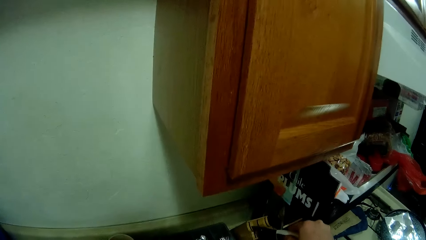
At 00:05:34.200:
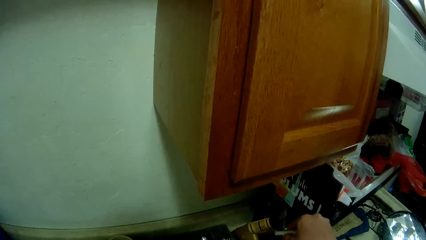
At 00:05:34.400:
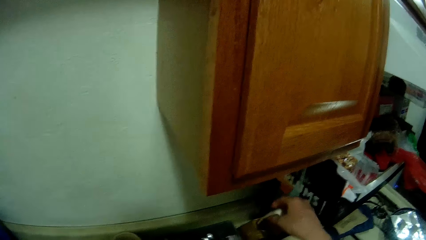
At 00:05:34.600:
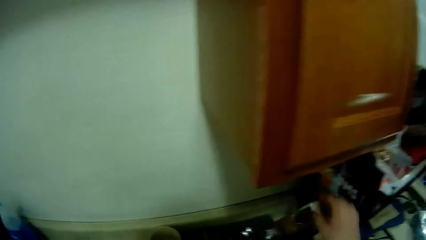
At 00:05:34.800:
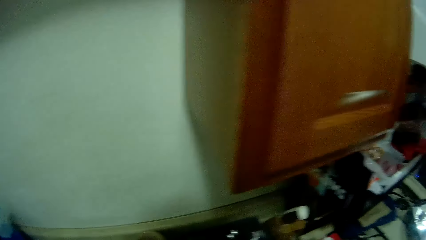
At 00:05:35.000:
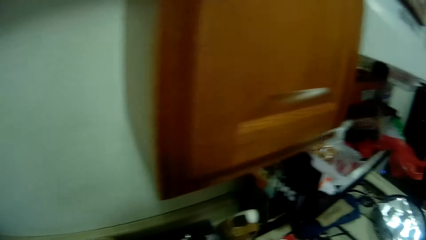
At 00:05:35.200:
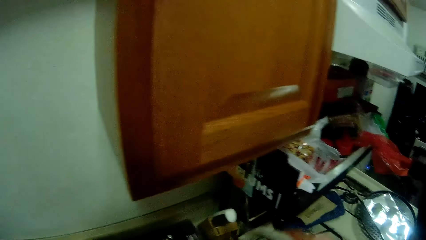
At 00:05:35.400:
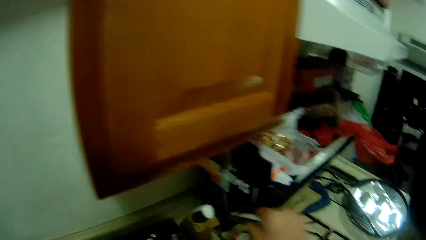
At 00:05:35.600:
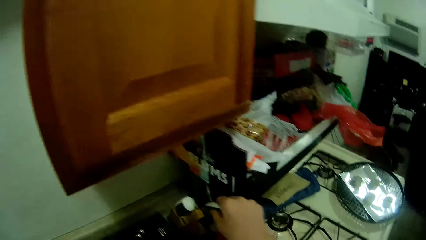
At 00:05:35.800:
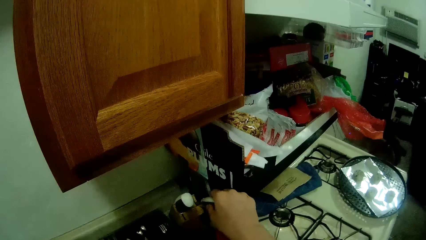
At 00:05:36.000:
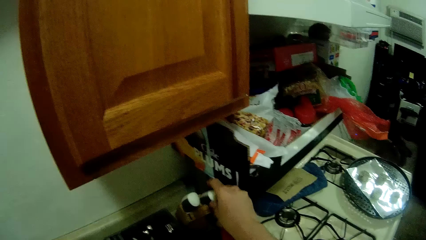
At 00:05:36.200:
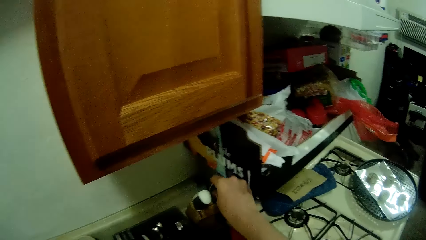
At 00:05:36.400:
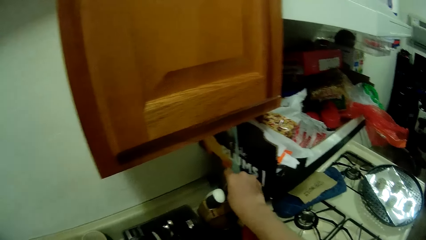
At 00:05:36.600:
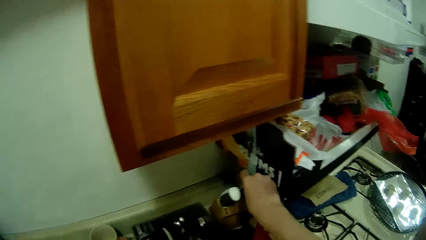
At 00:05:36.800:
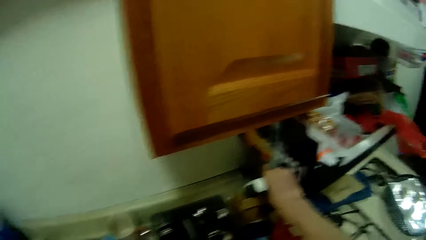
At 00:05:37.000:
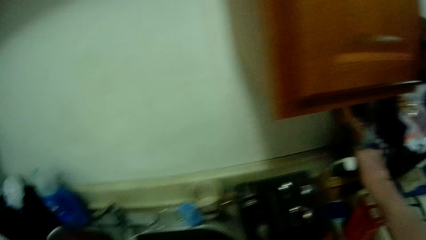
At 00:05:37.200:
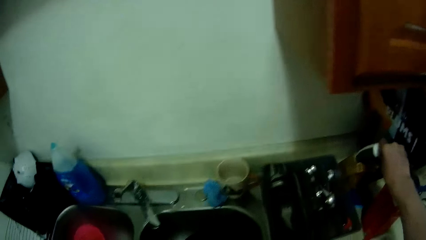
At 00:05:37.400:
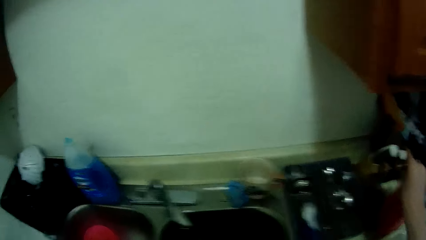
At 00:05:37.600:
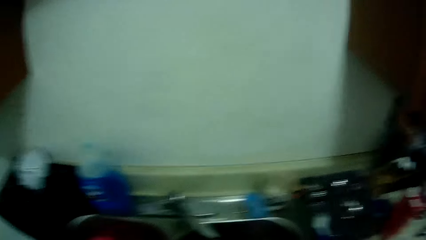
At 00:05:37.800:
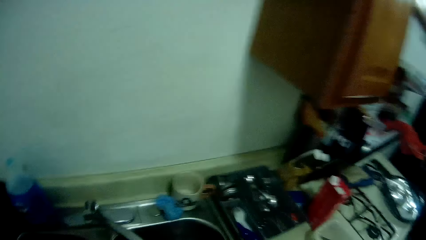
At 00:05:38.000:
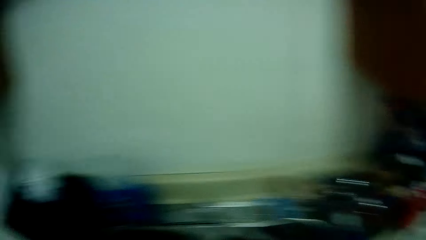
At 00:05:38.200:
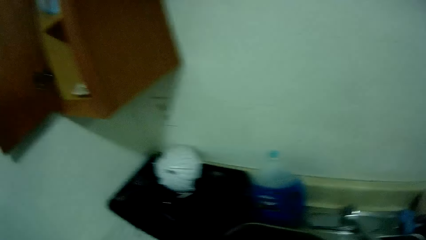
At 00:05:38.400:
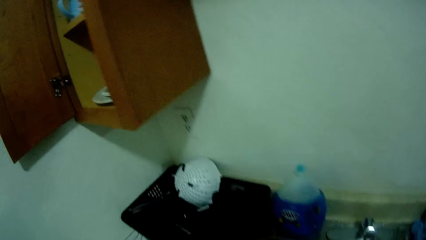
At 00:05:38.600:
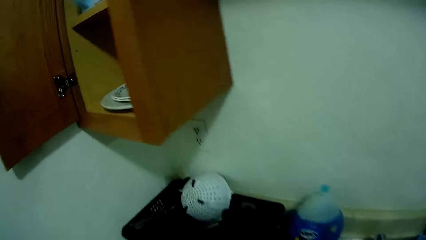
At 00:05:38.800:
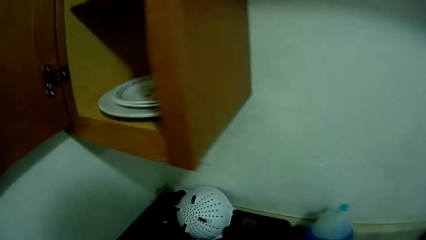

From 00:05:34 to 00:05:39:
The camera wearer arranges some spoons on the countertop with her right hand. She puts a spoon in a rack. She walks around a kitchen.

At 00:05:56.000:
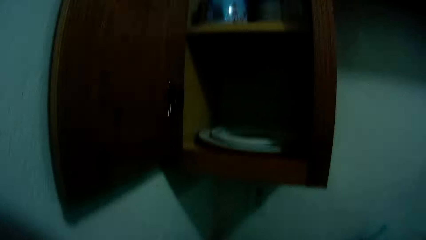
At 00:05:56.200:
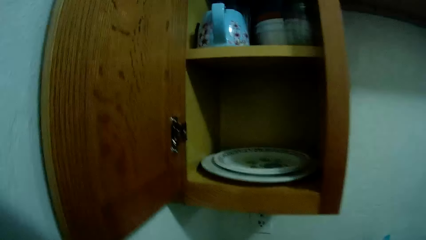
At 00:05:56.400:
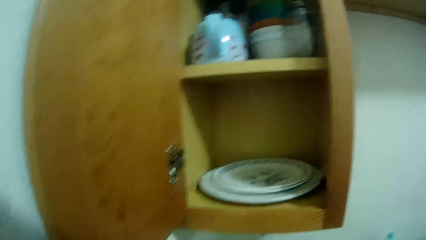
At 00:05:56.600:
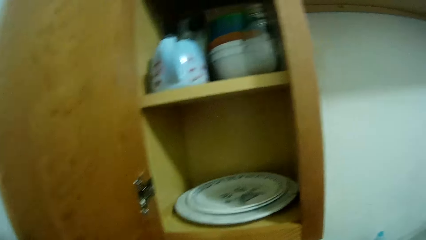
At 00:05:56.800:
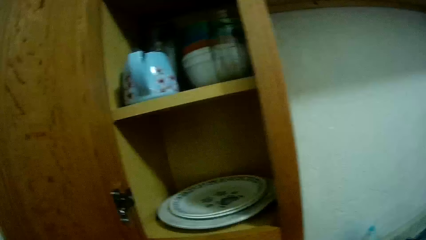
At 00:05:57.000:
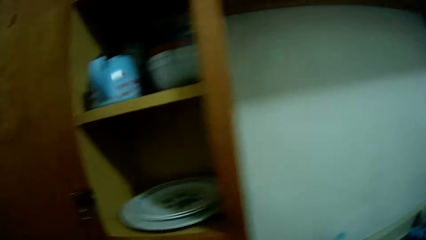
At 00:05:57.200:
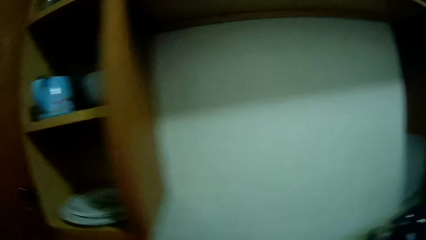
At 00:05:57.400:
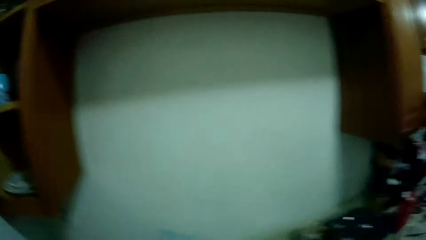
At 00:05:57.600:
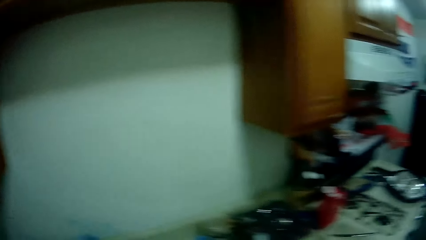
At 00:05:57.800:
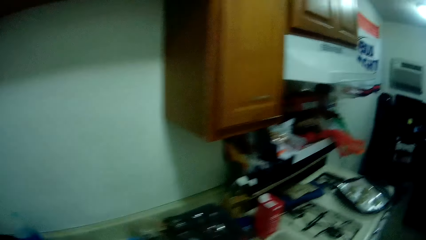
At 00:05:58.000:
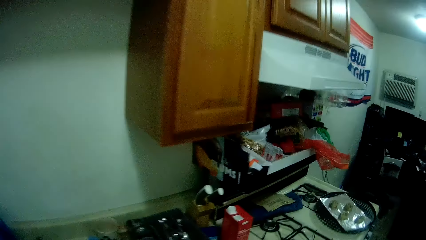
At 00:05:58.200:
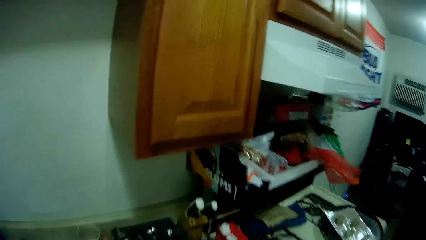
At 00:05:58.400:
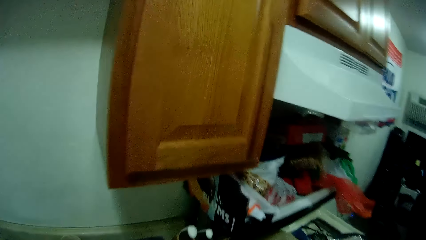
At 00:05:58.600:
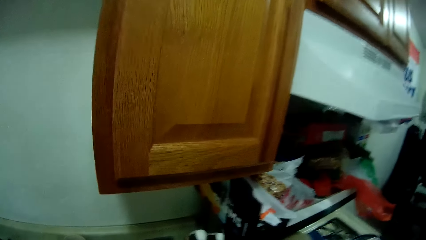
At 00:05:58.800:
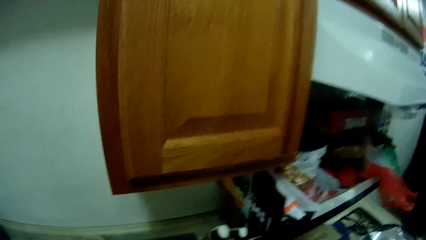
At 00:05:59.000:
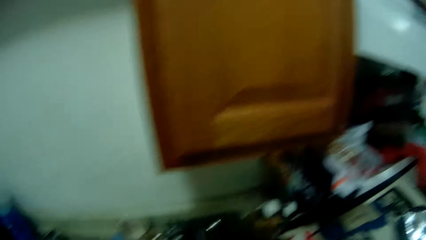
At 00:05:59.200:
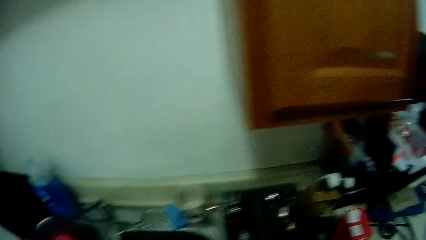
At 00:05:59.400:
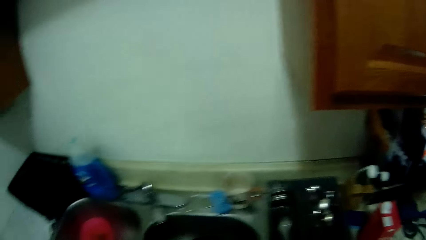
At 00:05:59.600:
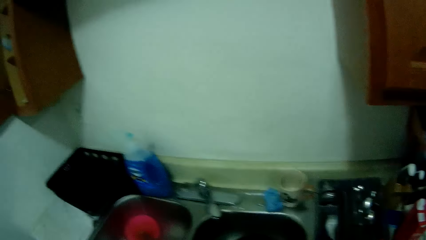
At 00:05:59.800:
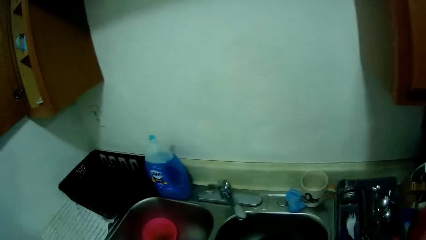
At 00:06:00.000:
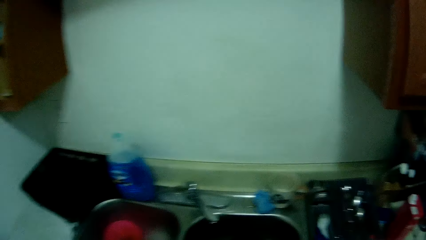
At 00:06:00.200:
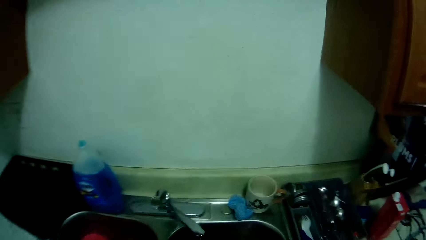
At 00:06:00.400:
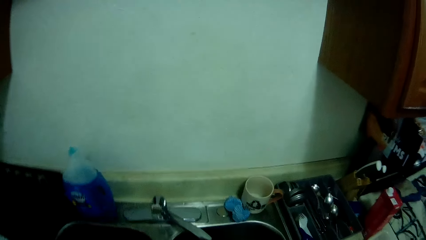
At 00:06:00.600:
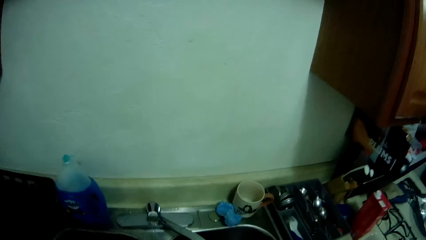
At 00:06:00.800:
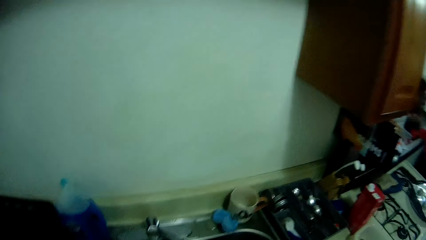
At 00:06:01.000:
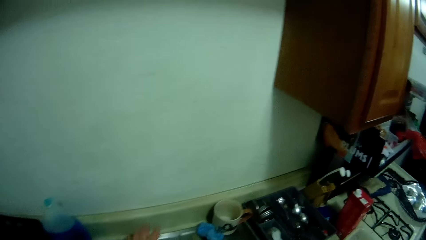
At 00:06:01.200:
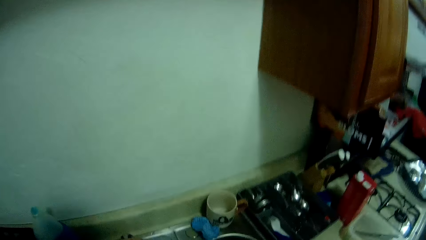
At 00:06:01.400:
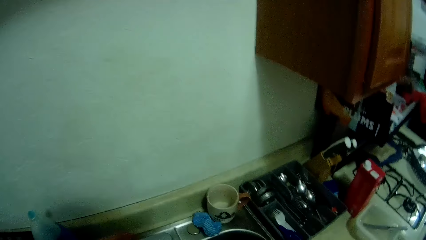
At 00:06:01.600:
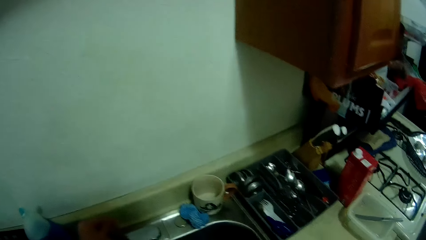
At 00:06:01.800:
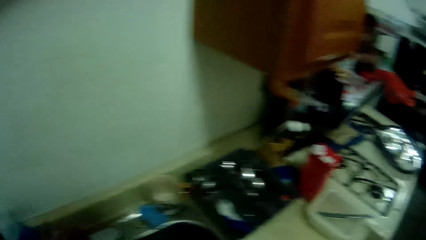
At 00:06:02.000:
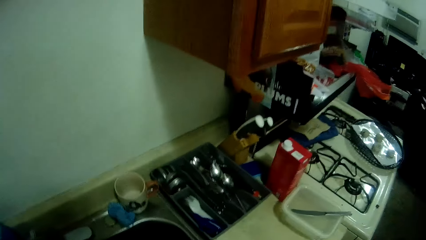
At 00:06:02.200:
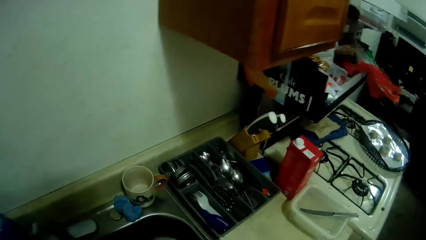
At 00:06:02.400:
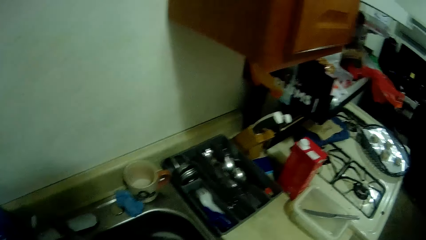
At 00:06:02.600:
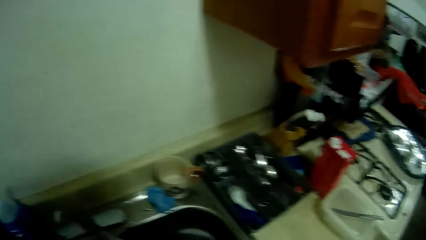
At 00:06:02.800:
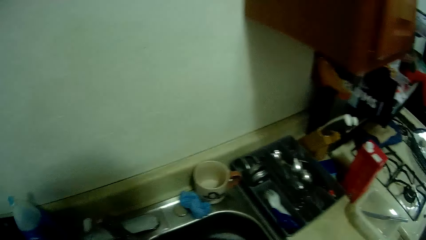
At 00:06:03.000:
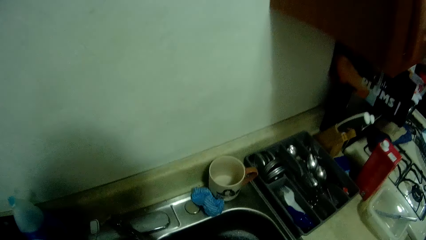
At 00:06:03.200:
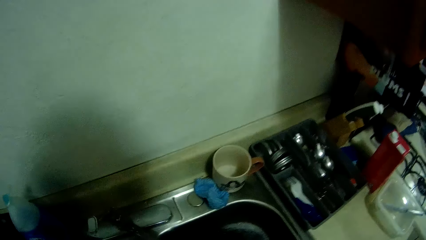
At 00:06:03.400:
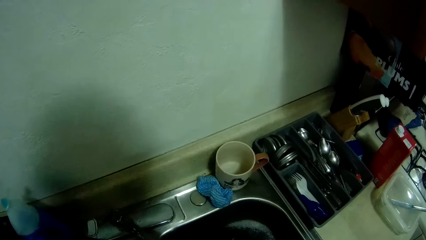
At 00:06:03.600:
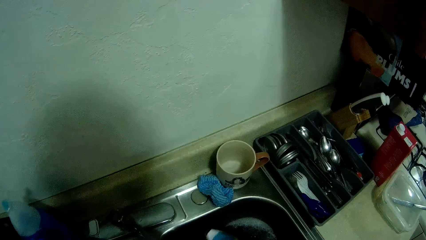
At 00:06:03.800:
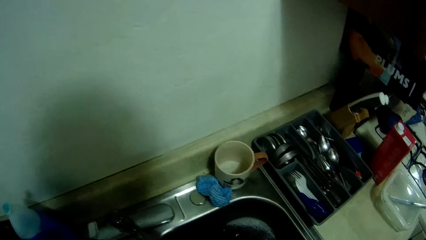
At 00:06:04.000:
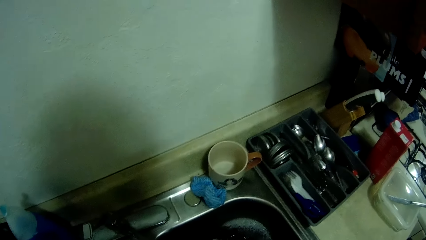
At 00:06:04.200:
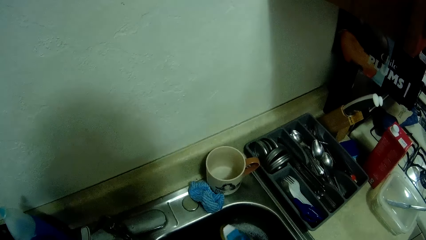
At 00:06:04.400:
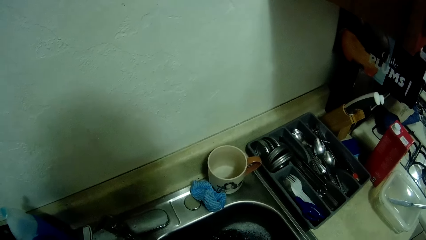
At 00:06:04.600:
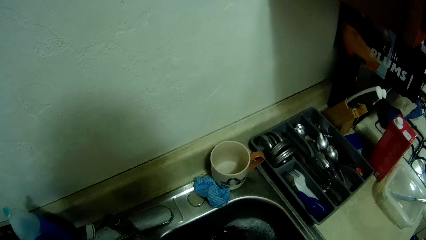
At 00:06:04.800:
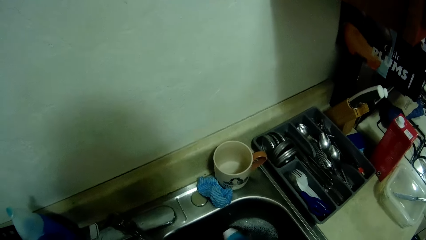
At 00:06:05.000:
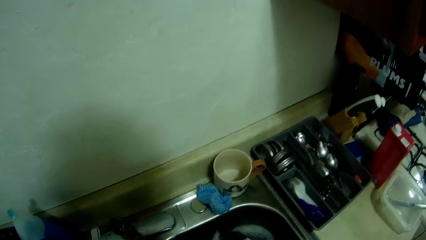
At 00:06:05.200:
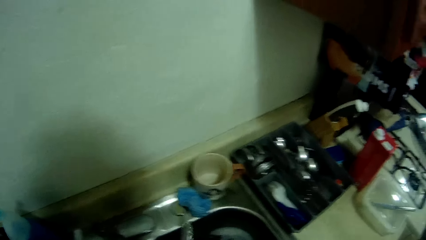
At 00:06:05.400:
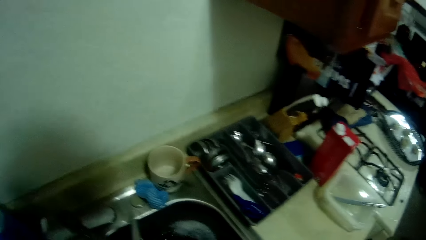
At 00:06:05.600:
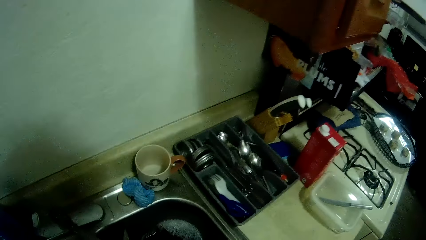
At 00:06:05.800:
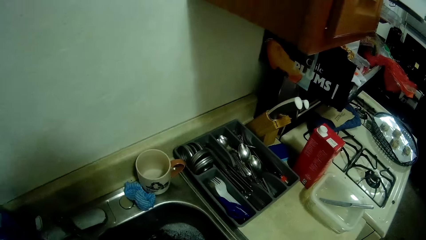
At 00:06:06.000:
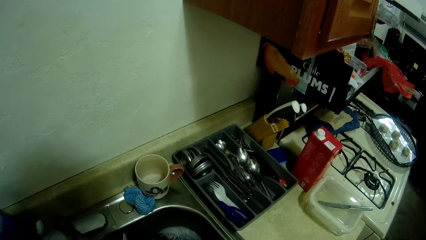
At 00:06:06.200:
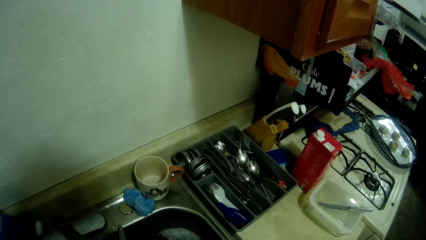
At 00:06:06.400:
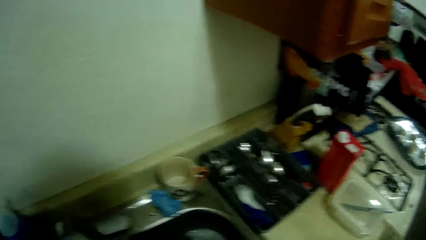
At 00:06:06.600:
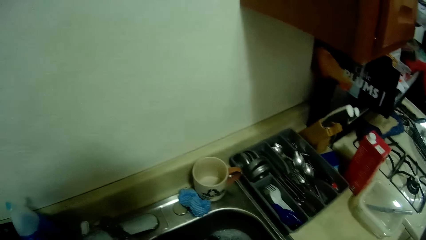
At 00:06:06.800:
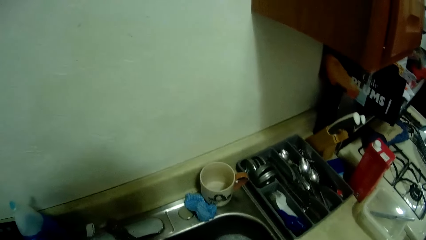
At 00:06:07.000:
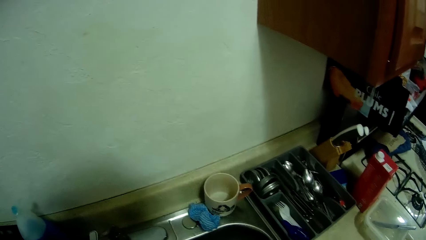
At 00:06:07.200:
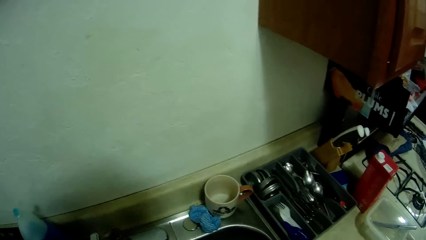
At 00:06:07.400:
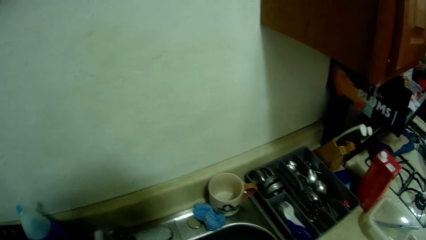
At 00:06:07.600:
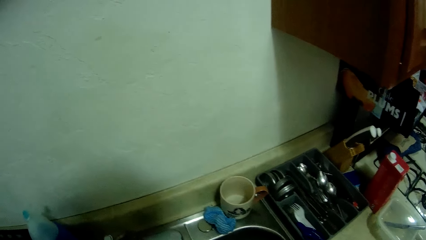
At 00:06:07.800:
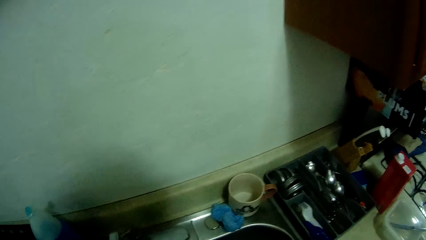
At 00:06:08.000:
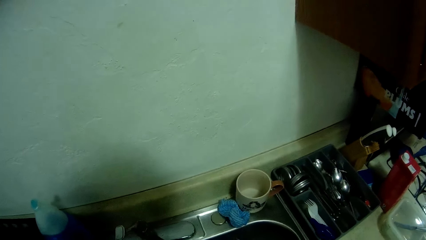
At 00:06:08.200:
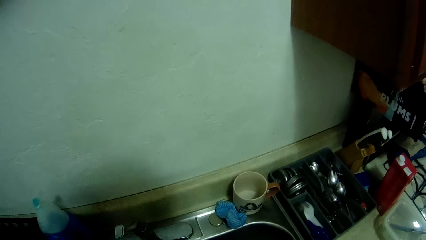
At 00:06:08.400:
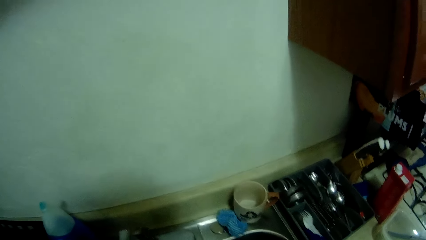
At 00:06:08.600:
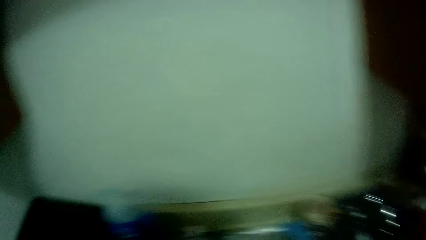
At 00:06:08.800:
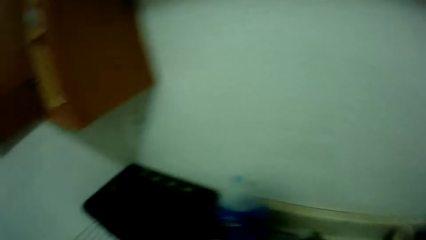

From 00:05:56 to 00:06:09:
The camera wearer walks around a kitchen. They clean utensils in a sink with a scrubber.
